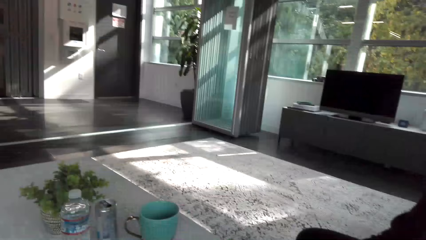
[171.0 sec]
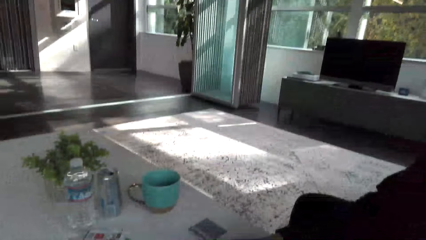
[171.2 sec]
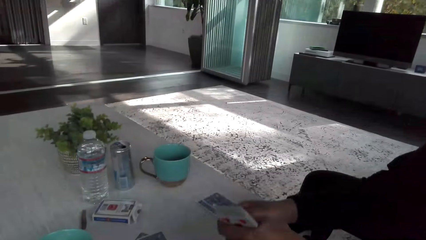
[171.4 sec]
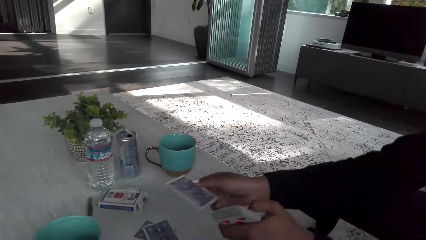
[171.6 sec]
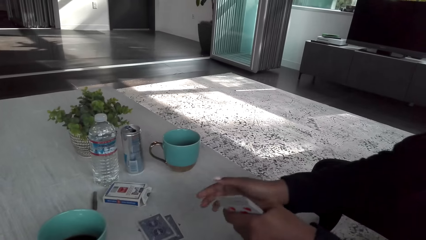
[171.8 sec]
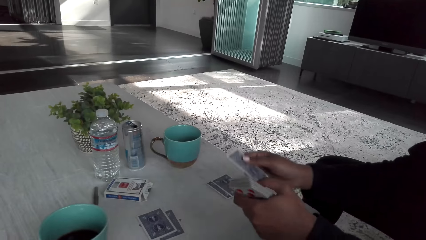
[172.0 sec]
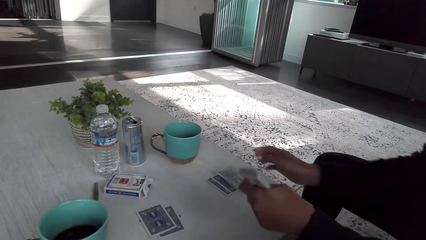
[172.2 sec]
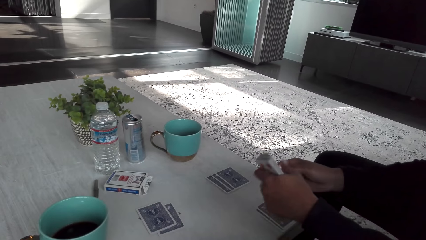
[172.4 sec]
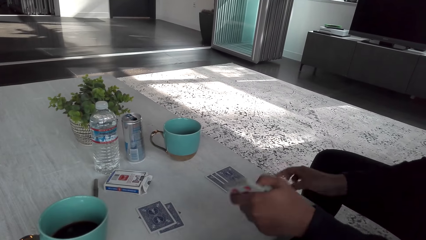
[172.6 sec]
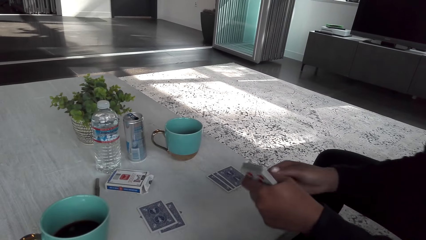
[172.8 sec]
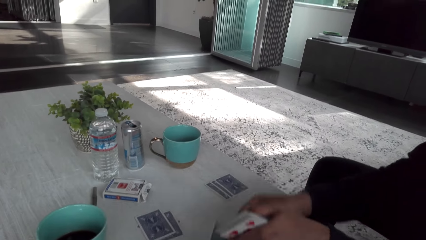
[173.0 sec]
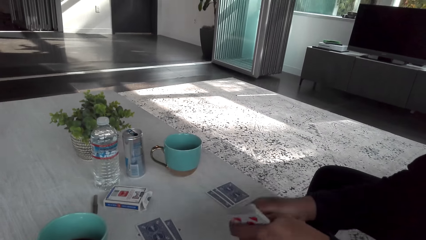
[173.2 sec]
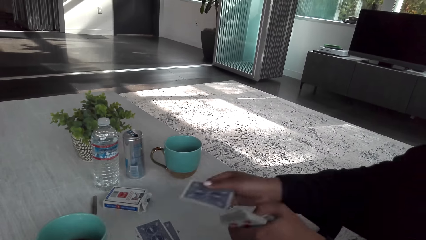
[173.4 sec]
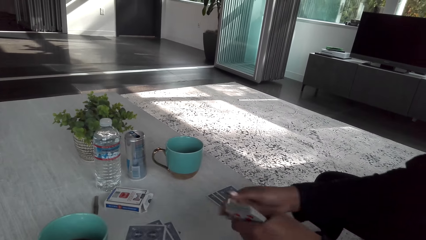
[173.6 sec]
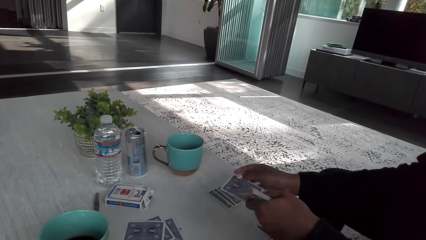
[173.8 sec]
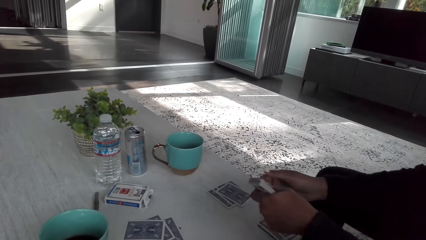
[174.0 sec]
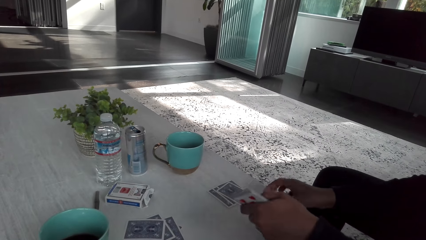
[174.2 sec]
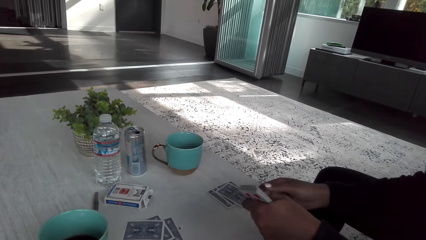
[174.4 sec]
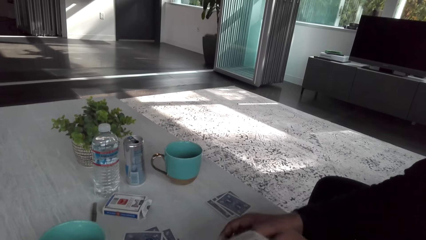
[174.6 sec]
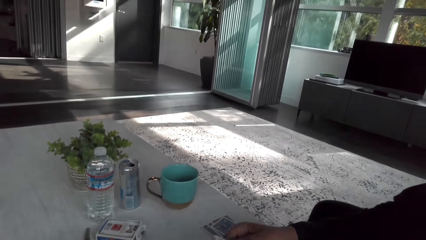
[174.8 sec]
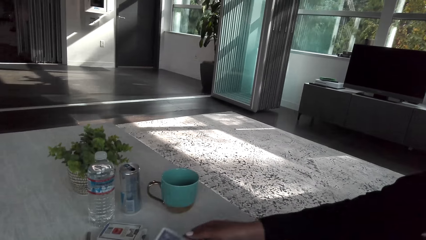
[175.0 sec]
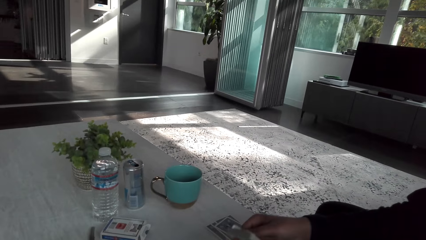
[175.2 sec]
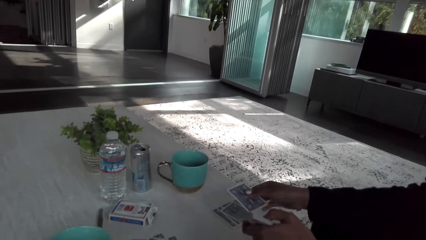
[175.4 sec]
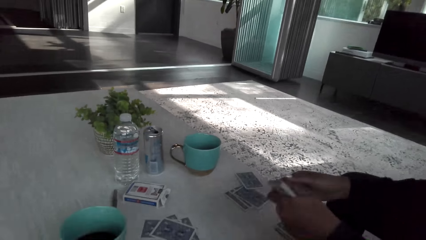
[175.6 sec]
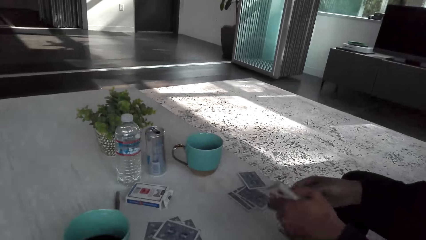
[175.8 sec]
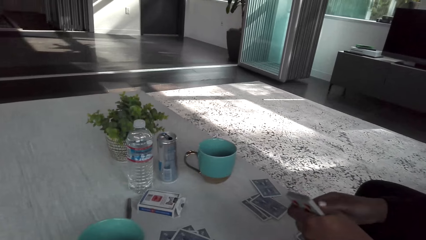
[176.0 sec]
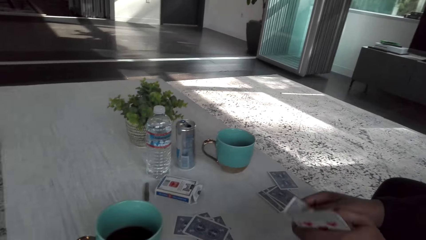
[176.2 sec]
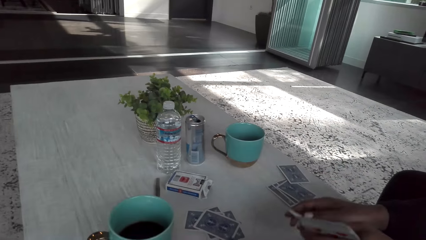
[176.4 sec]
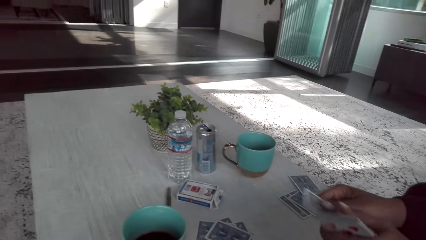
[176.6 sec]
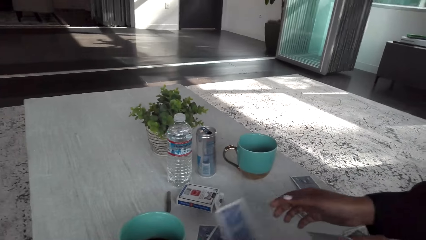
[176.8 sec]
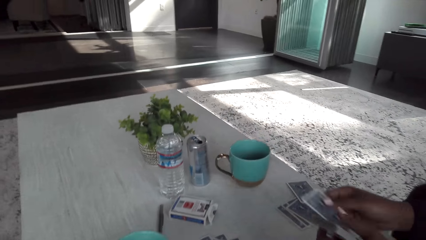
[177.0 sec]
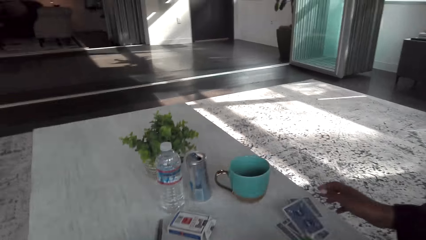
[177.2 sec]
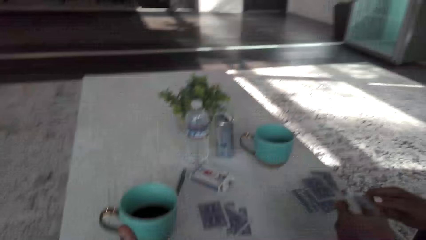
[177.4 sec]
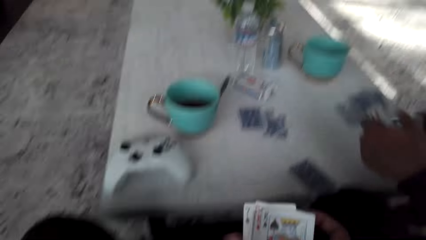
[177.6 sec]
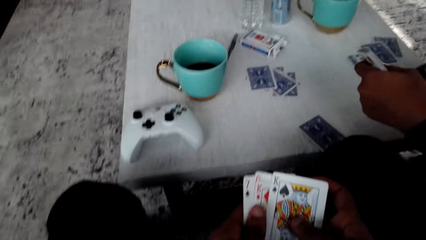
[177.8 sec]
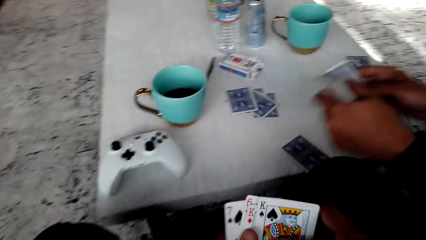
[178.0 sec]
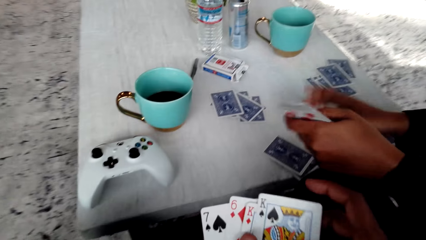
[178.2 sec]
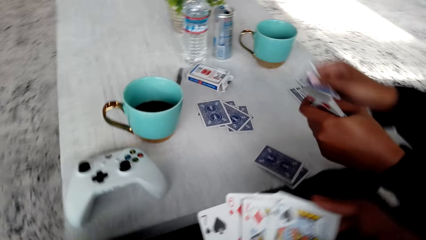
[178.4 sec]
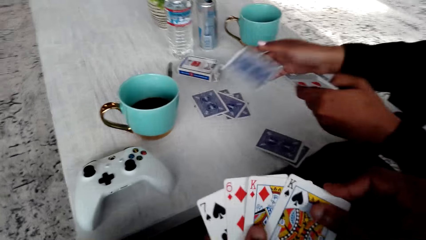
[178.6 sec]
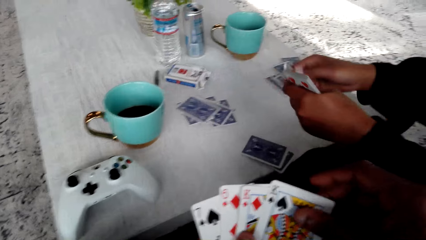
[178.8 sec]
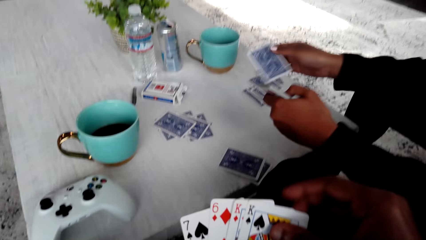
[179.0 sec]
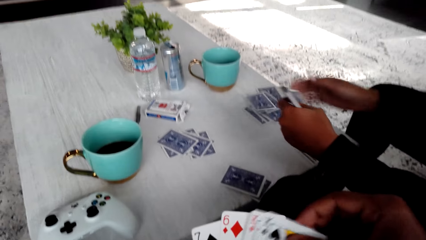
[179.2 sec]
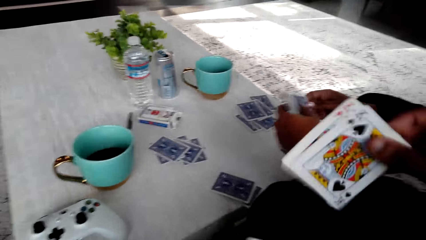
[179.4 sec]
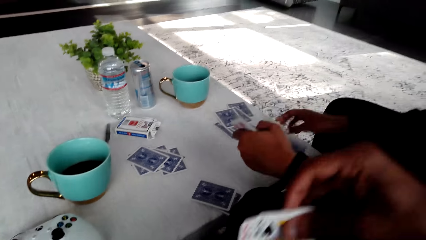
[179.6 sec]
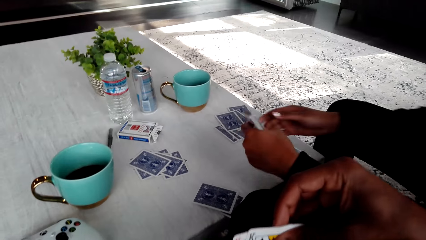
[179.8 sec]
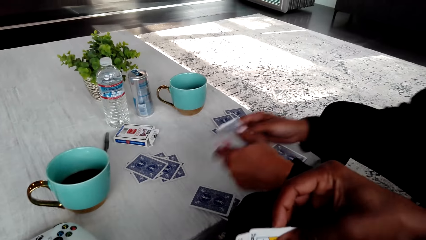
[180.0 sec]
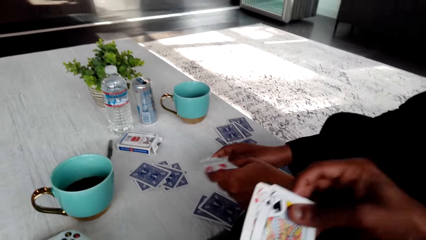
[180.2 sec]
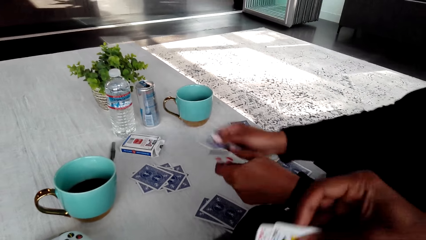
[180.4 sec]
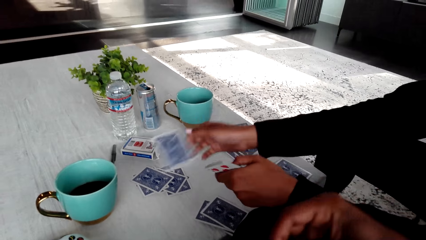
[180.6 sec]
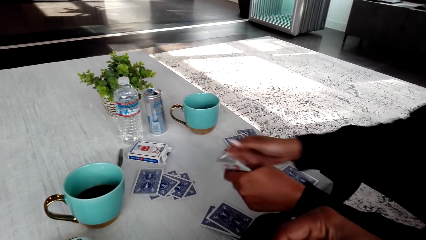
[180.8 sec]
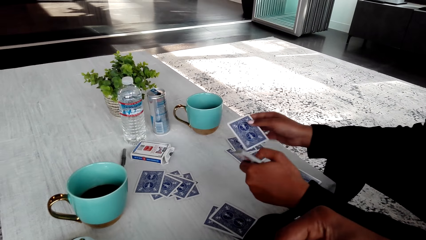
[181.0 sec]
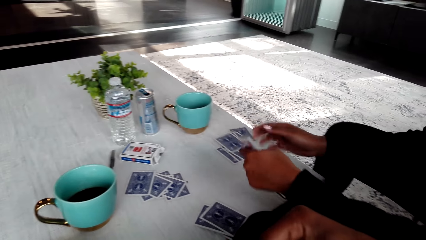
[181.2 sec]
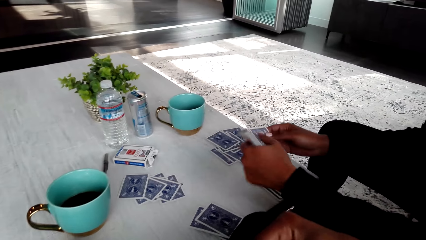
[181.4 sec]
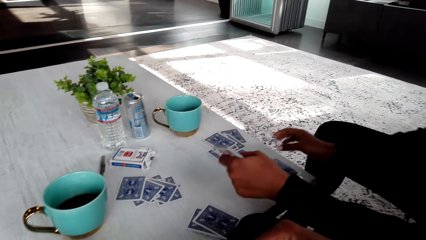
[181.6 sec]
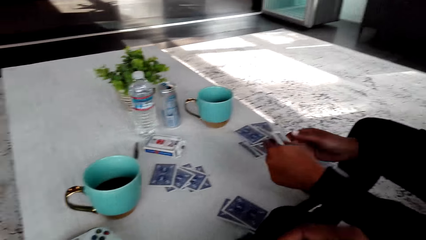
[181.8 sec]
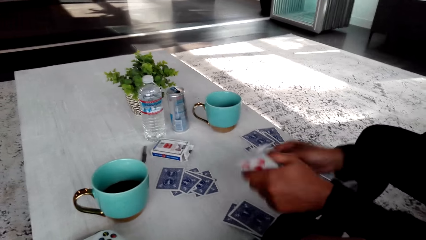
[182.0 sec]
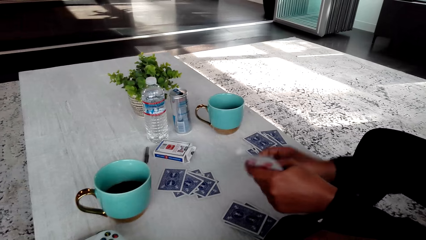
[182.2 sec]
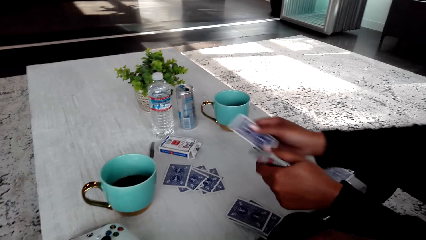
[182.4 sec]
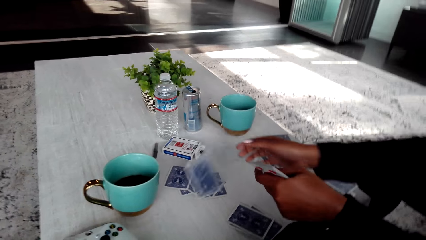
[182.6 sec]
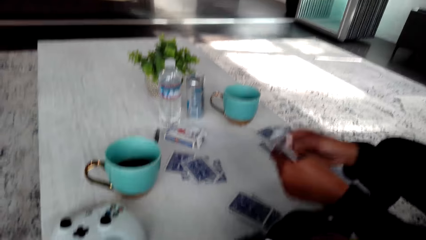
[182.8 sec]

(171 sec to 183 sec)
The camera wearer checks his cards.
